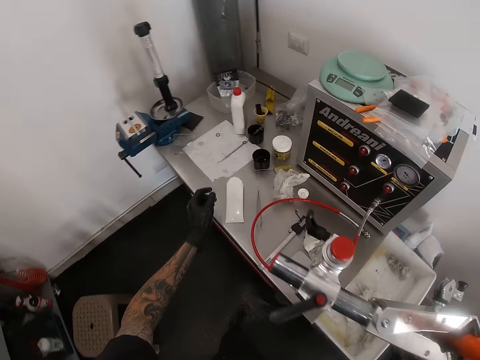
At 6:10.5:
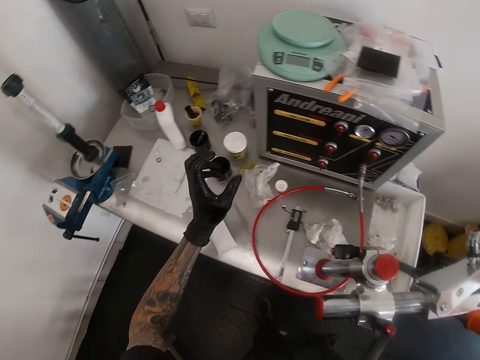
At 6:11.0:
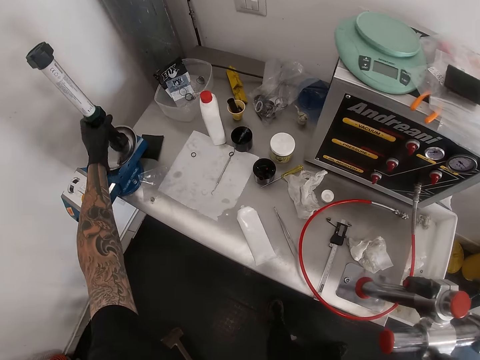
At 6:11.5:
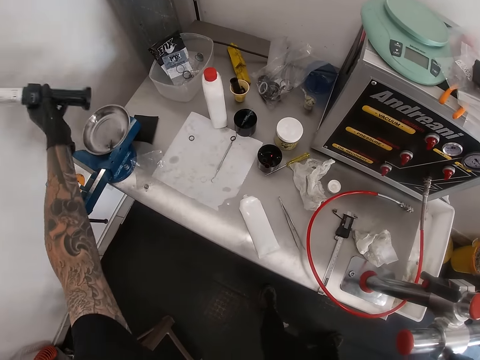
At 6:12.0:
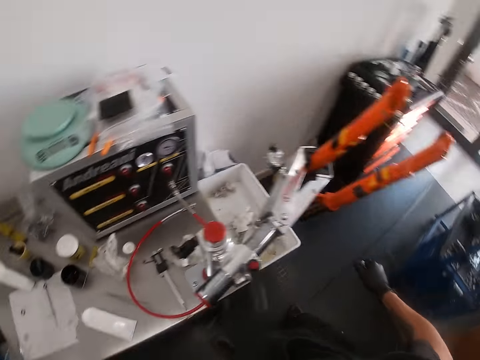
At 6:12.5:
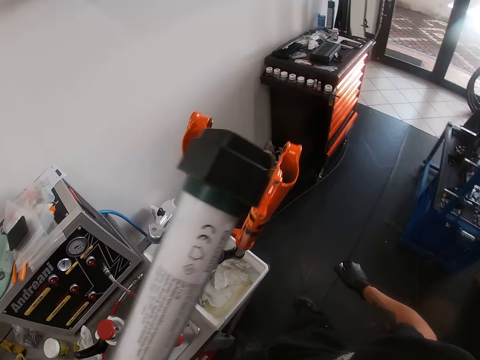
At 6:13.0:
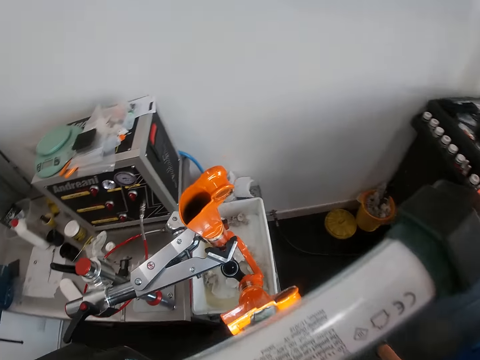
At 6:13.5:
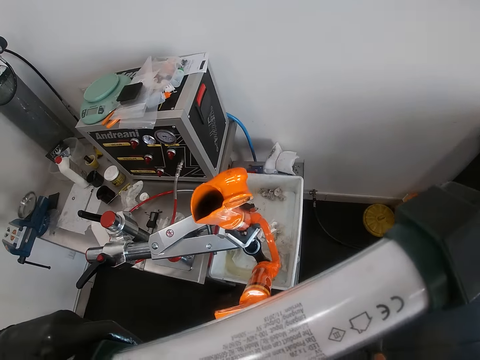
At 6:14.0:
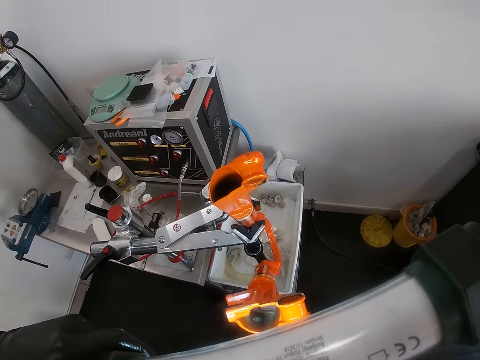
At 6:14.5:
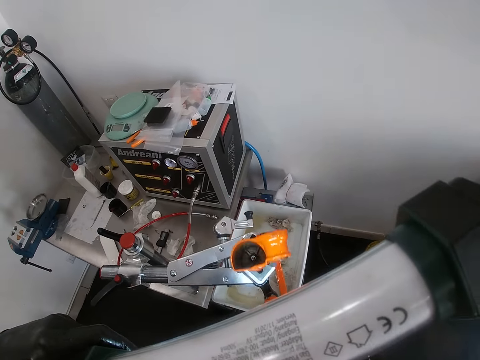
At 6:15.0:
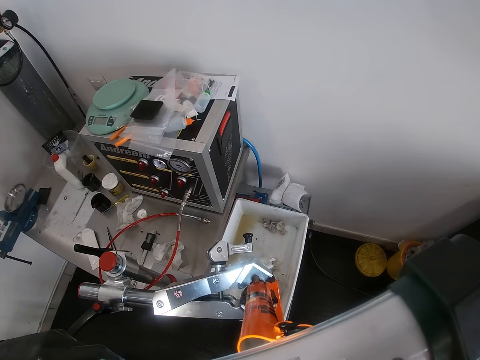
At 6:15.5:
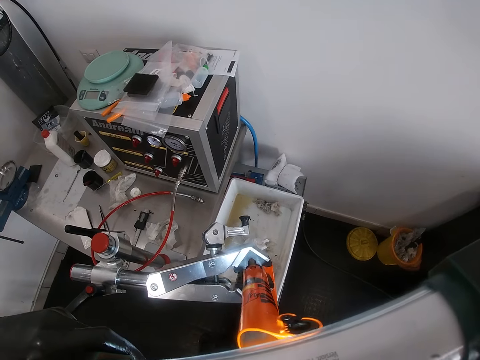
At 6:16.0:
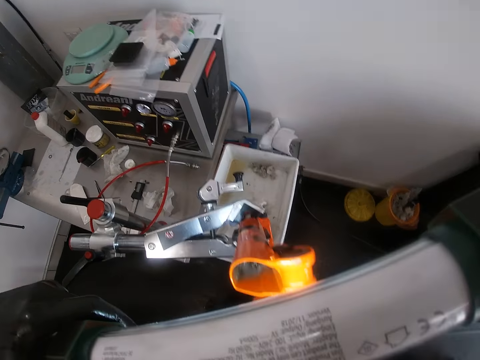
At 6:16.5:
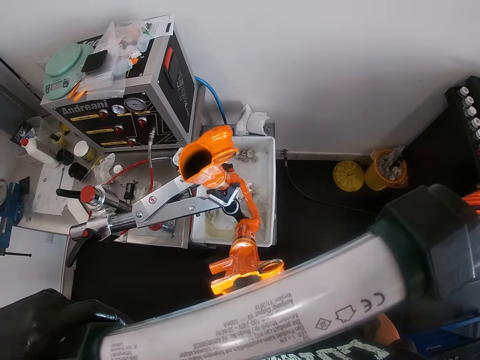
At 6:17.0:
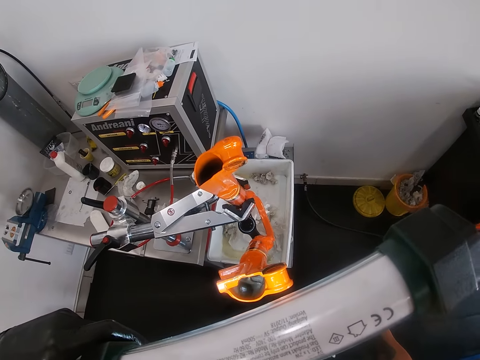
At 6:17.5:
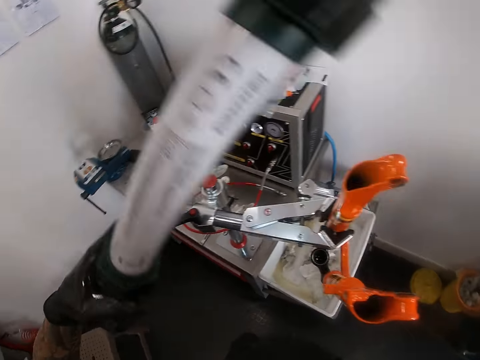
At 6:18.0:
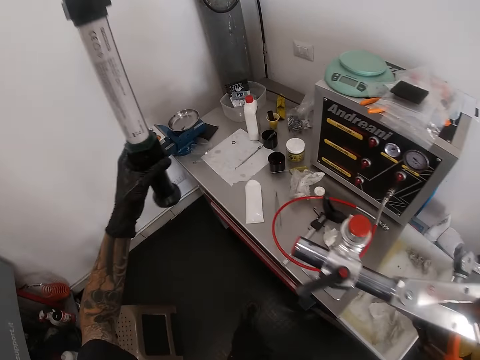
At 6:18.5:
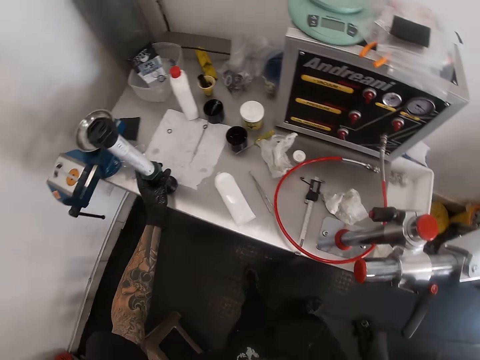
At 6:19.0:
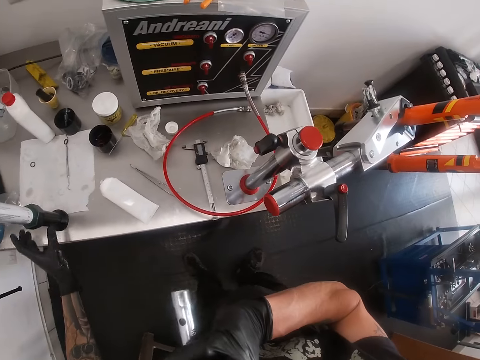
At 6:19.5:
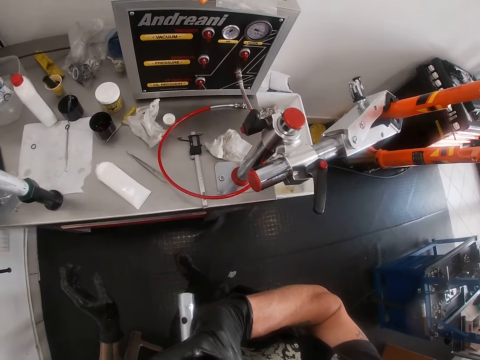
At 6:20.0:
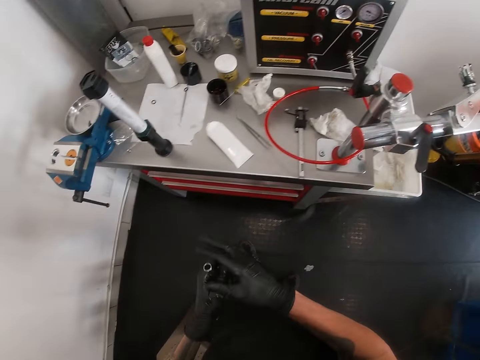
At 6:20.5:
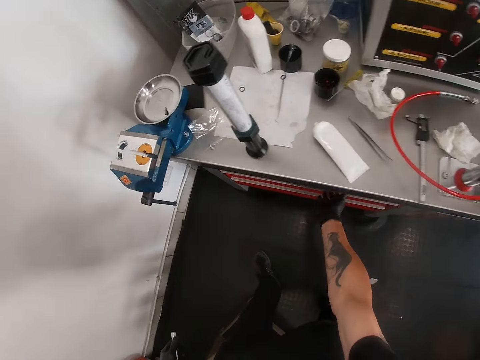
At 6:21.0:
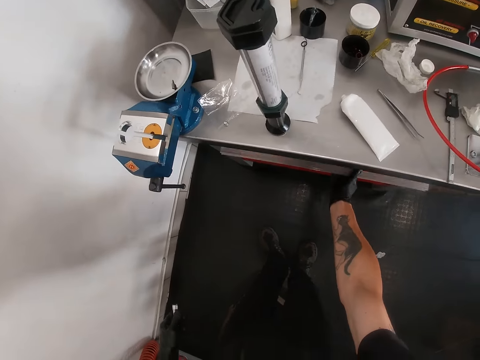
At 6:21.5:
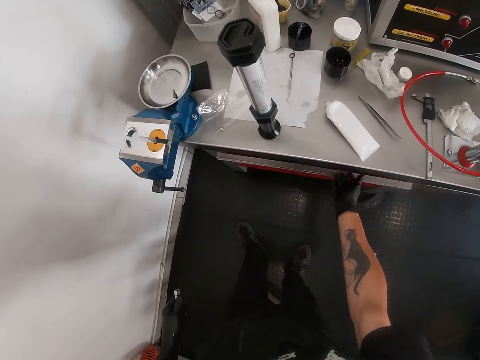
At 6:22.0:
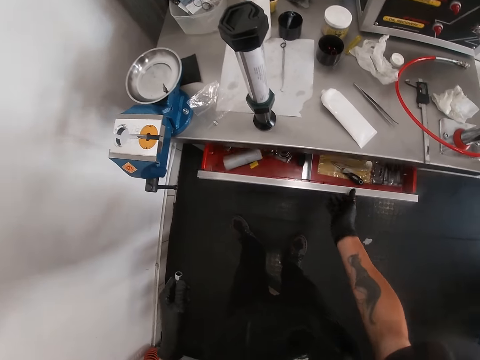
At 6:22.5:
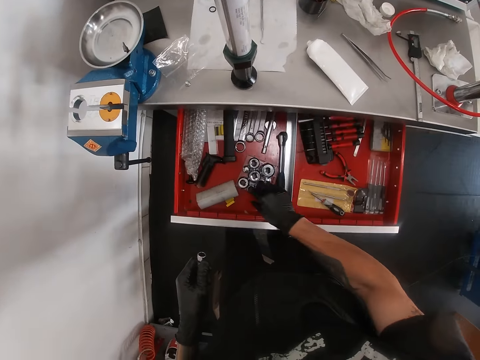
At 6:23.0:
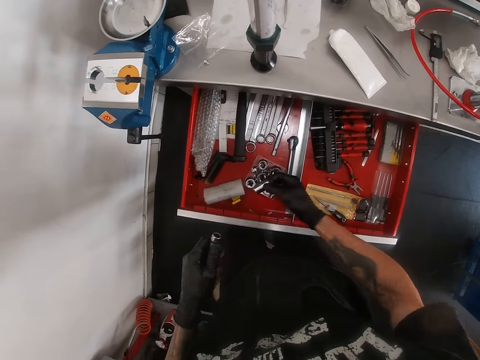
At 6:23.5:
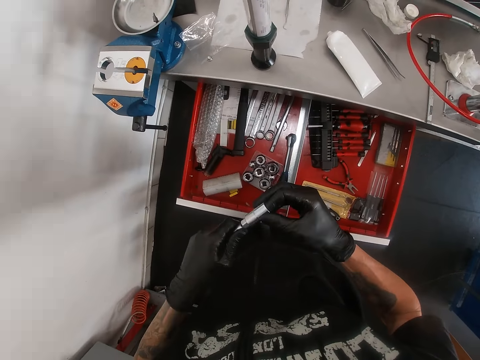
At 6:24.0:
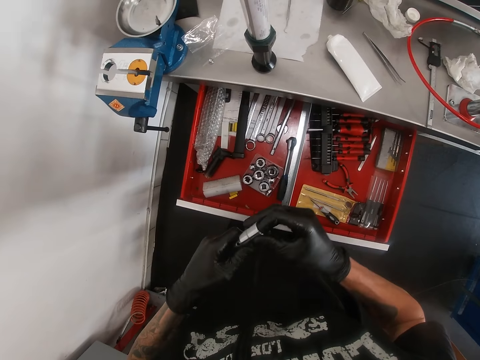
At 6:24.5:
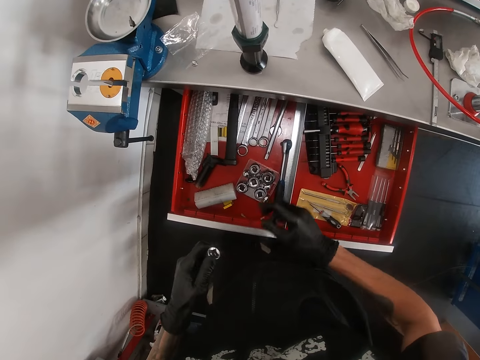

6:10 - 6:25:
The camera wearer stretches the hand. He picks up a seat tube from the scale with his left hand. He moves a bicycle part. He examines the bicycle part. He places the seat tube on the table with his left hand. He transfers the extension bar from his right hand to his left hand. He opens a drawer with his right hand. He closes the drawer with his right hand. He opens the drawer with his right hand. He picks up a socket from the drawer with his right hand. He fixes the socket on the extension bar with both hands.

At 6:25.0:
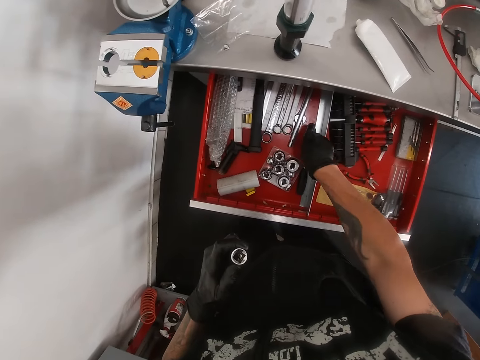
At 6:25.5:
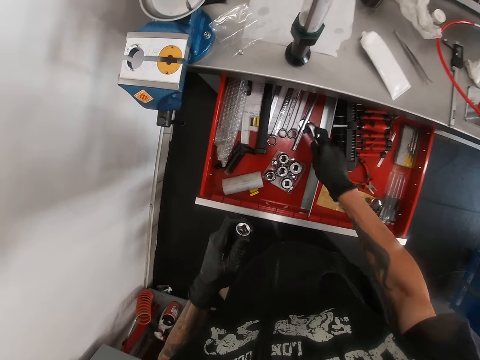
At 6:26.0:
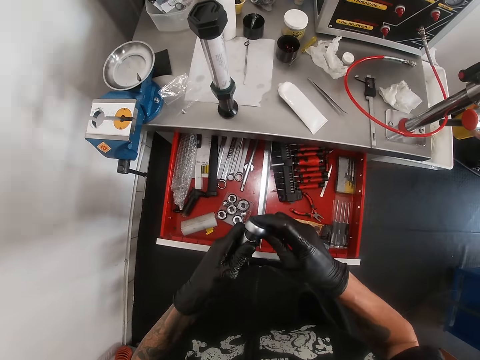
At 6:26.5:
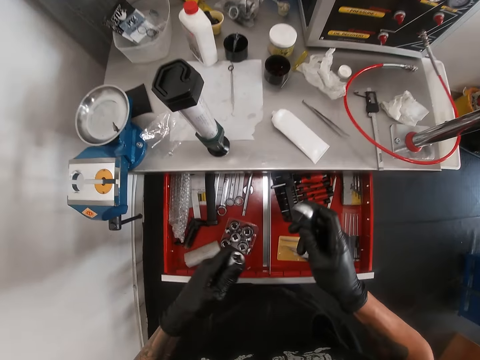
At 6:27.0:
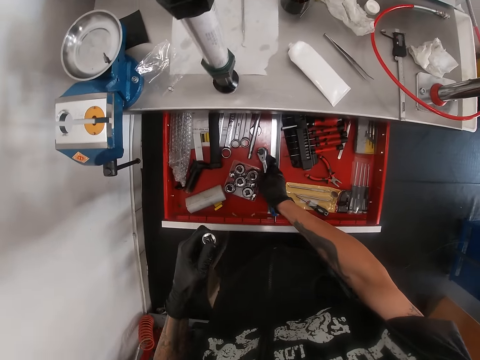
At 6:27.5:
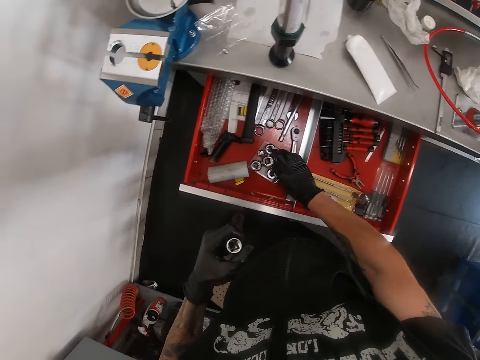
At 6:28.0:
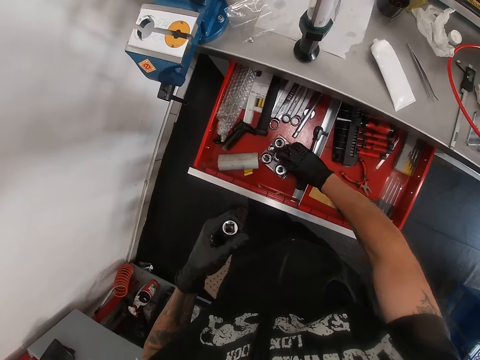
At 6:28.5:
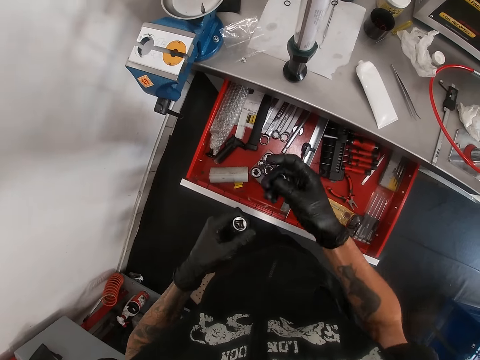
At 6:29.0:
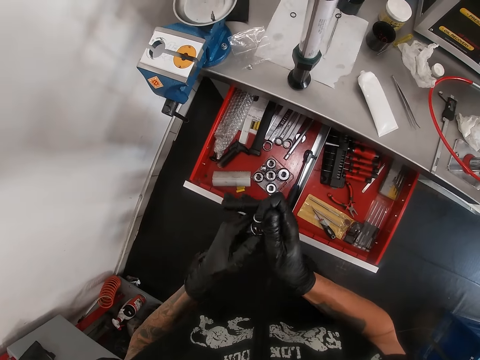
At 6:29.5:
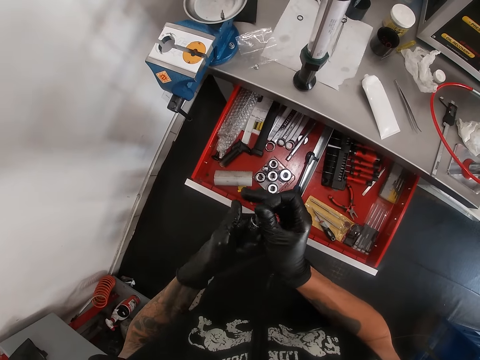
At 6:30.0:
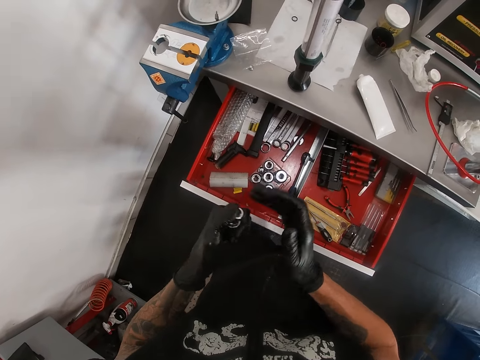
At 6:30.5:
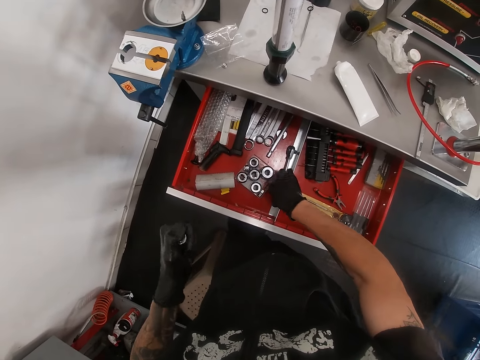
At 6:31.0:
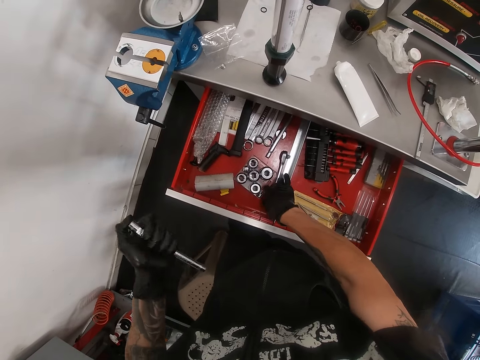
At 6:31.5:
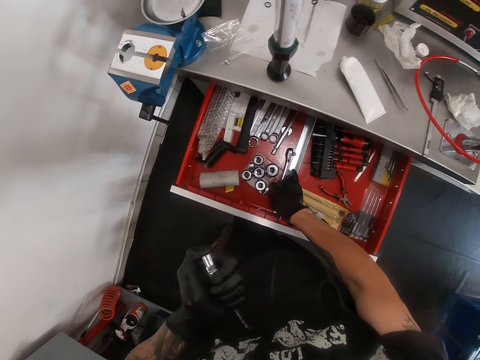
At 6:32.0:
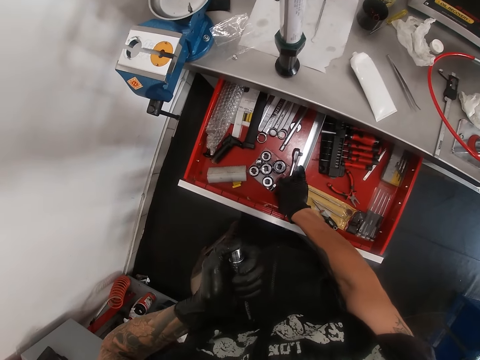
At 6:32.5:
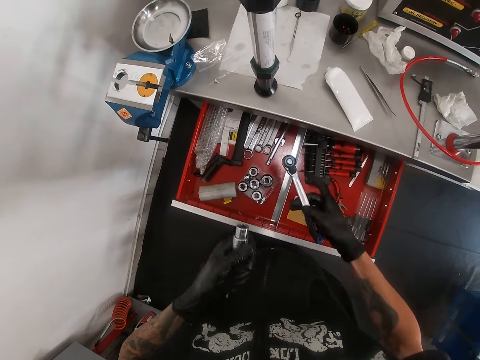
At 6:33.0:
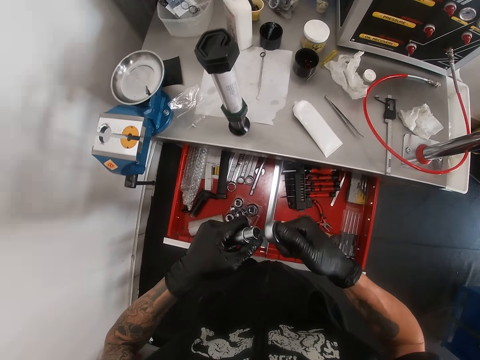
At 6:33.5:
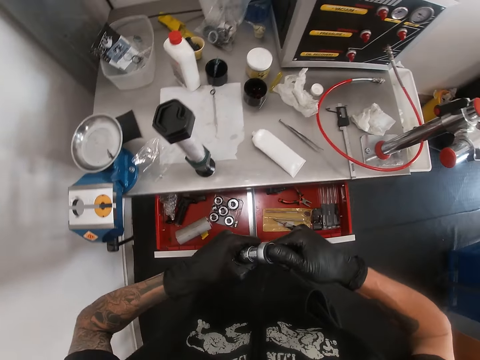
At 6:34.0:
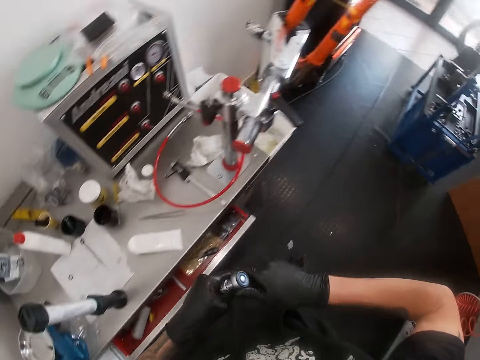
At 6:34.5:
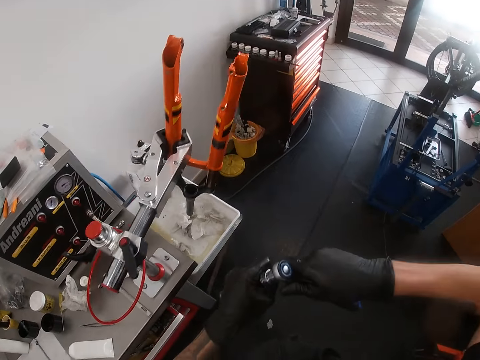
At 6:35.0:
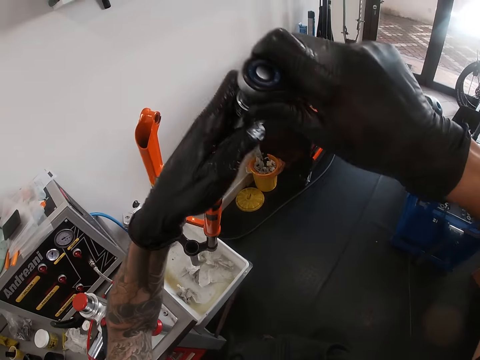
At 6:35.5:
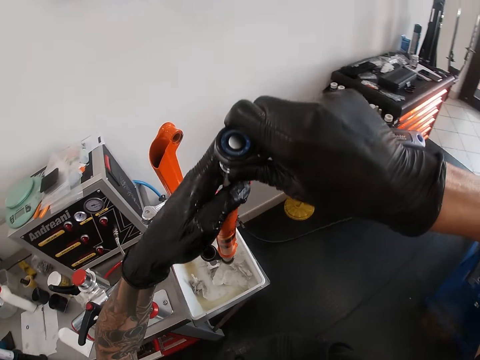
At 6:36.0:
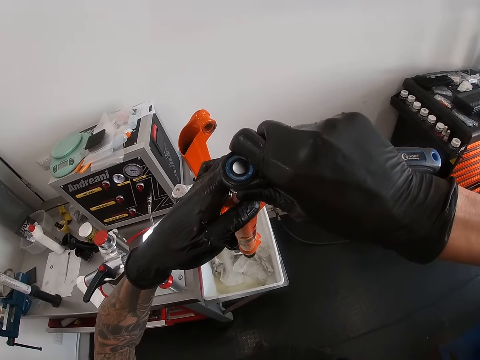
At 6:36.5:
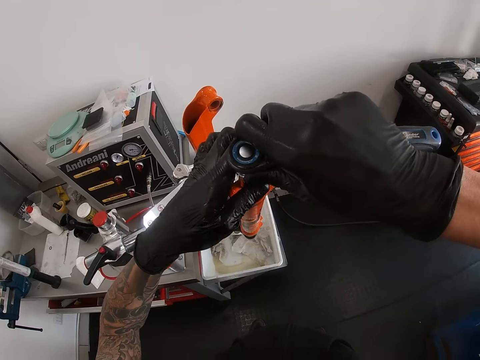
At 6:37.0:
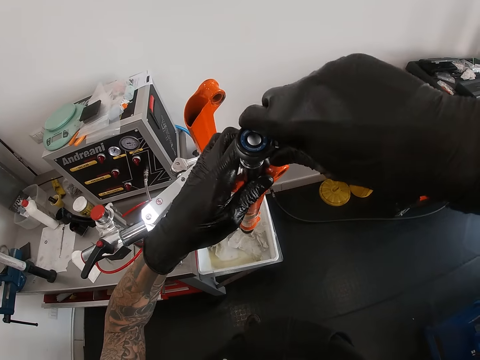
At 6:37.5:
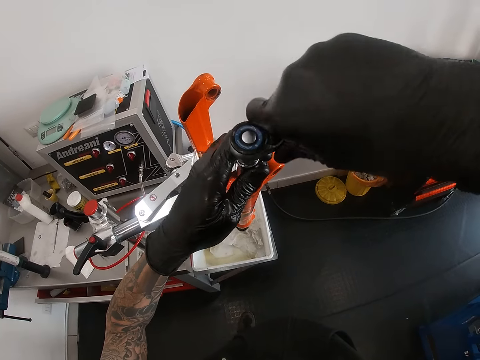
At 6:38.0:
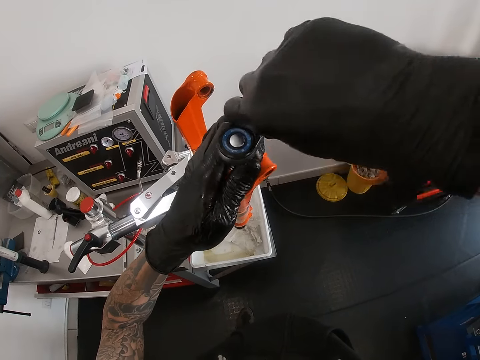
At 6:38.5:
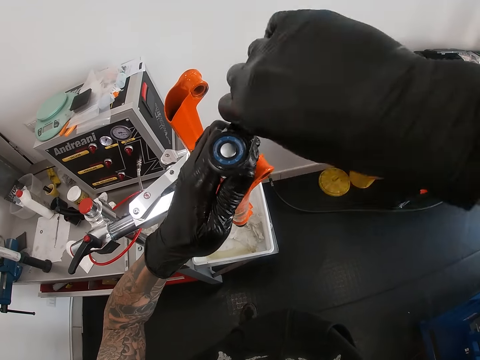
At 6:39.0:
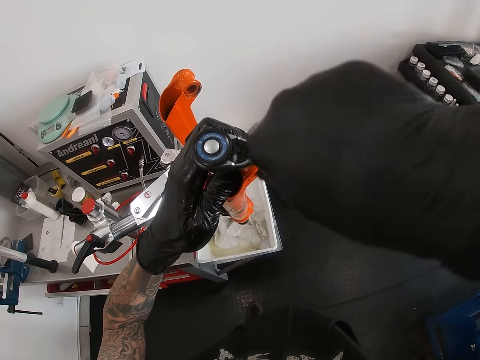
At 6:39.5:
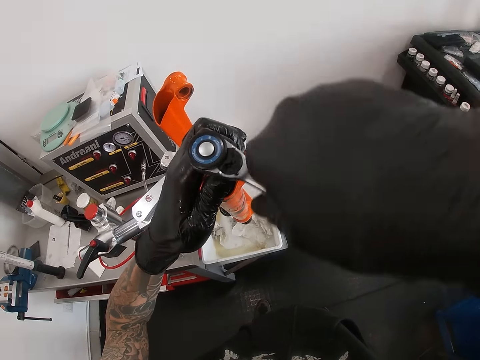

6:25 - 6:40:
The camera wearer picks up a torque wrench from the drawer with his right hand. He fixes the torque wrench on the socket with both hands. He places the torque wrench in the drawer with his right hand. He picks up a socket from the drawer with his right hand. He places the socket on the socket with both hands. He picks up the torque wrench from the drawer with his right hand. He makes a wrench assembly with both hands. He places the wrench assembly into the bicycle frame with both hands. He tightens the nut inside the bicycle frame with the wrench assembly with both hands.
